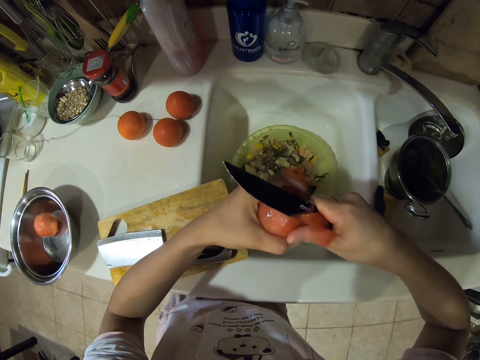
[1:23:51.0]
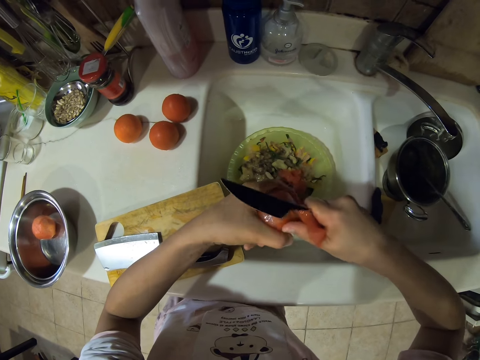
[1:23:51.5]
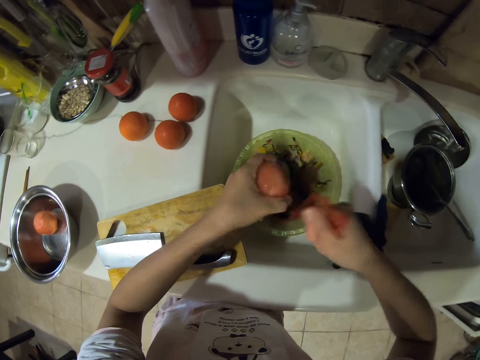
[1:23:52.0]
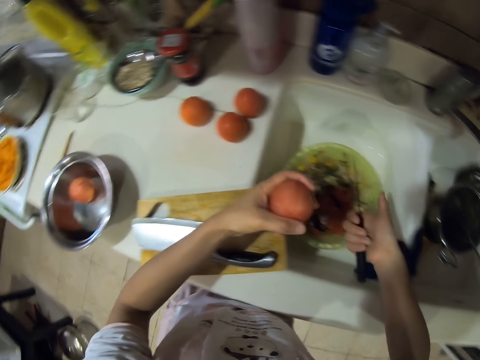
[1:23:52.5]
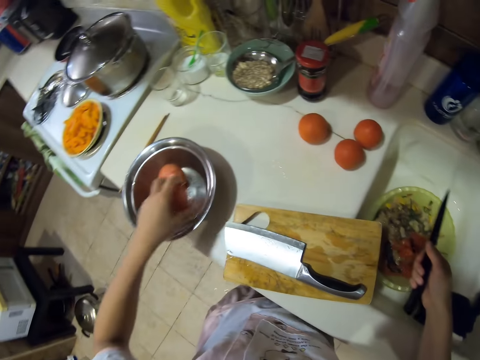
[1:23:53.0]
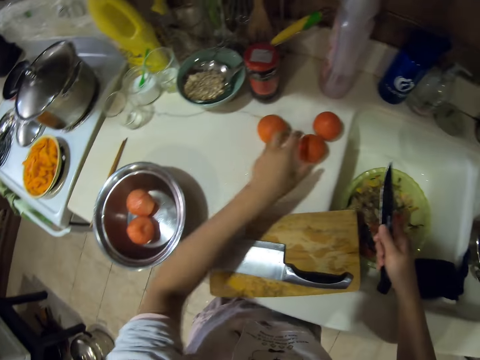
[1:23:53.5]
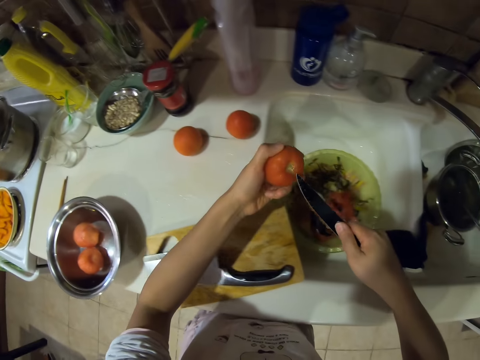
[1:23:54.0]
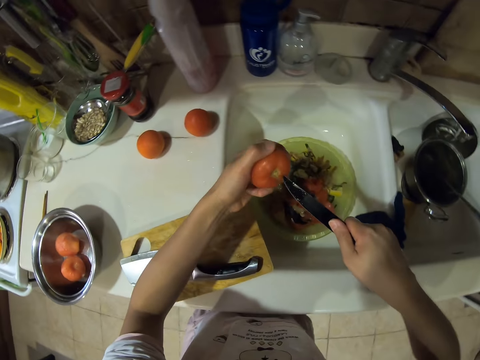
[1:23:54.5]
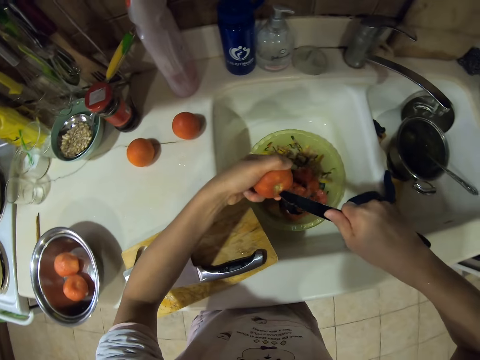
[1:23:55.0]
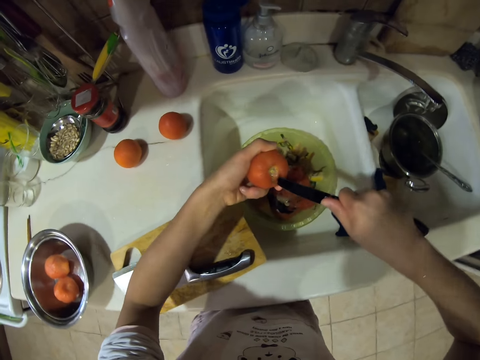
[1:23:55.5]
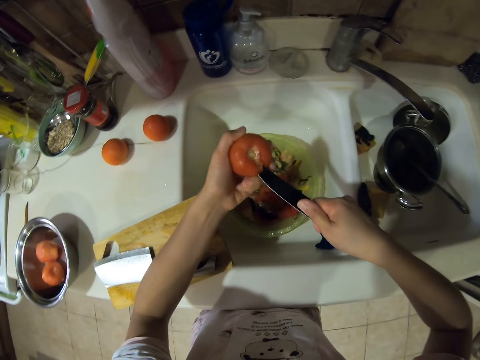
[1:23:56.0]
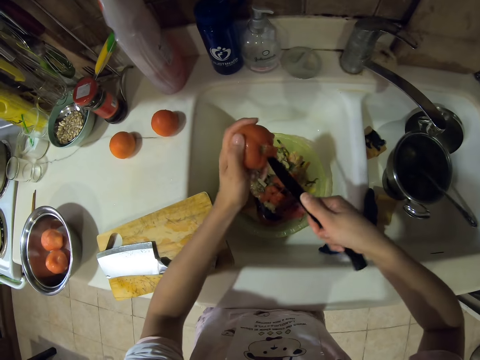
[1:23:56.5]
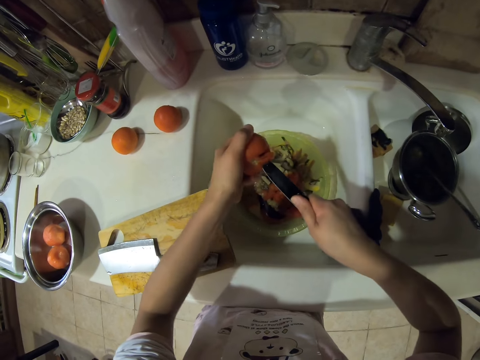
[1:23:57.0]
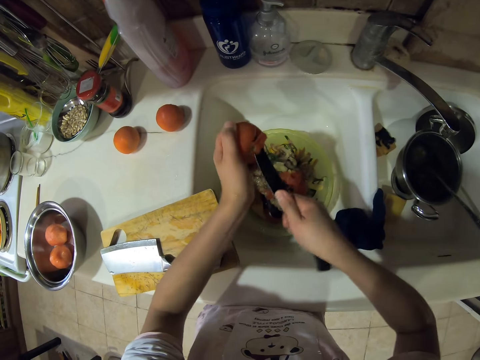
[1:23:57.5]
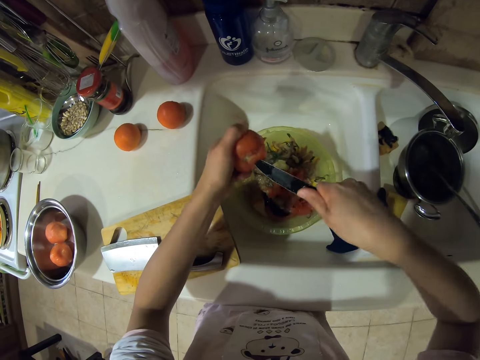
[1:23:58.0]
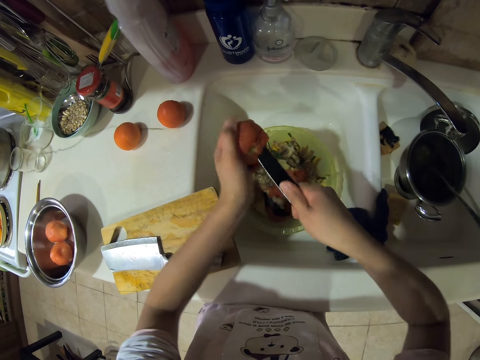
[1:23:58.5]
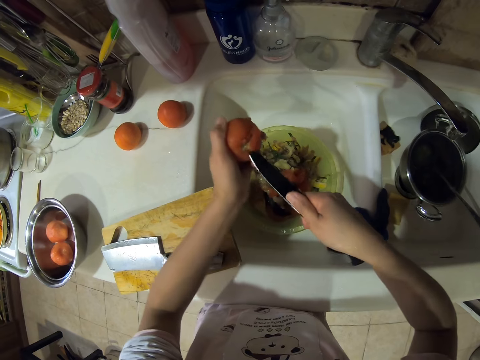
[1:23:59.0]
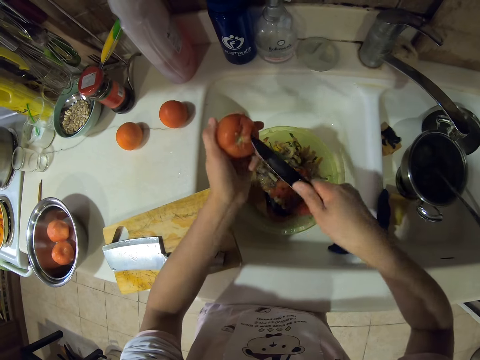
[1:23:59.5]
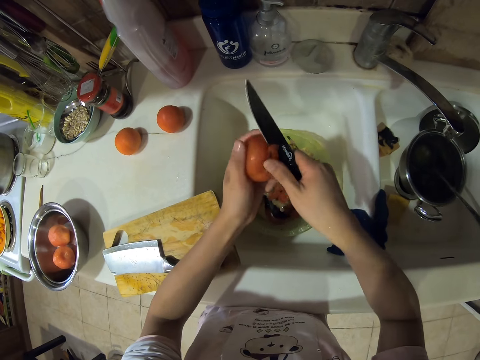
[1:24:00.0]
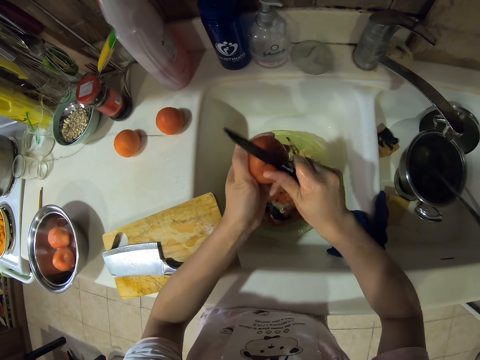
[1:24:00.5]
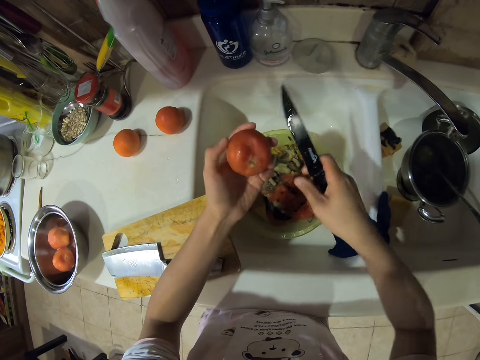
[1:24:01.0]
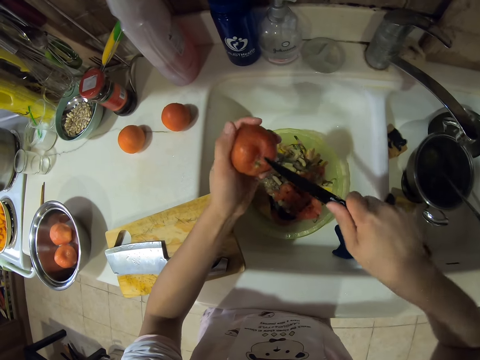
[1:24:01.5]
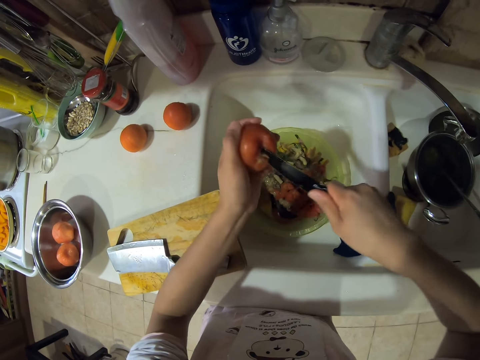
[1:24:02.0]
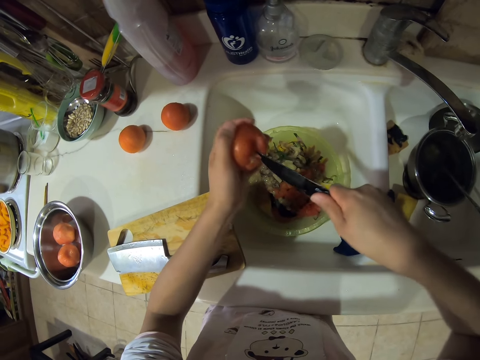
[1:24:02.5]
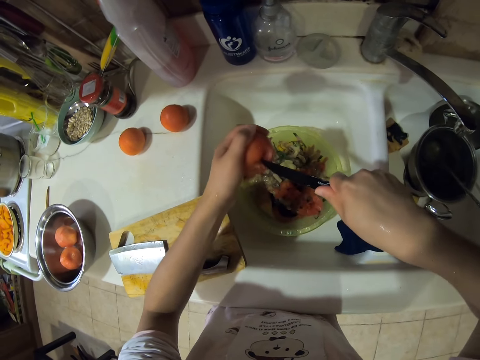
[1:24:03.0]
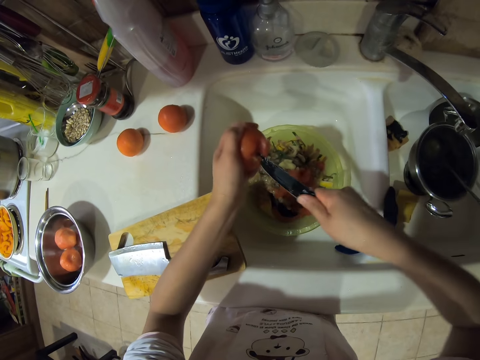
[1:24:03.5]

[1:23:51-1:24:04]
The camera wearer puts the tomato into the metal bowl. They pick up the tomato. They peel the tomato with a knife. They remove the stalk.

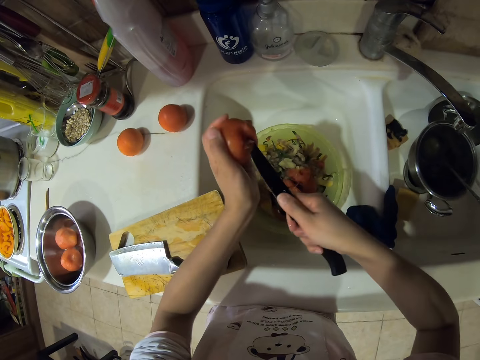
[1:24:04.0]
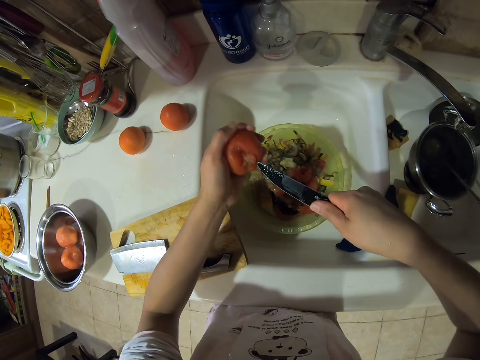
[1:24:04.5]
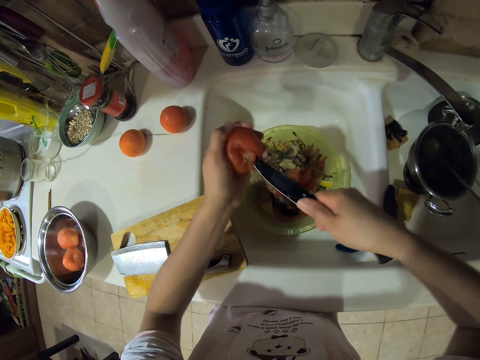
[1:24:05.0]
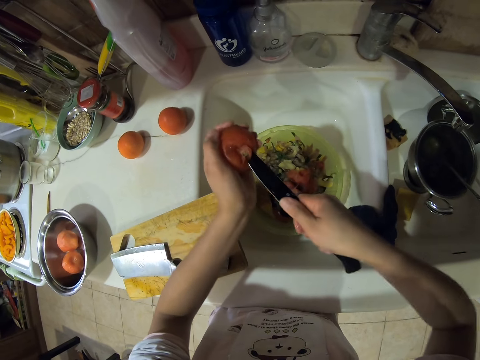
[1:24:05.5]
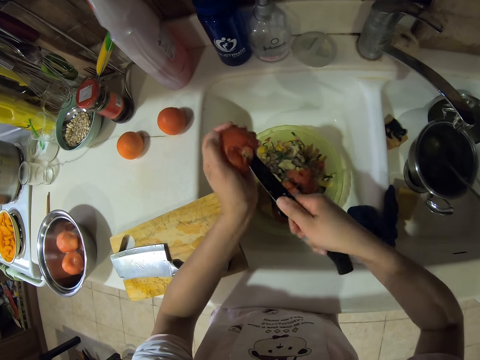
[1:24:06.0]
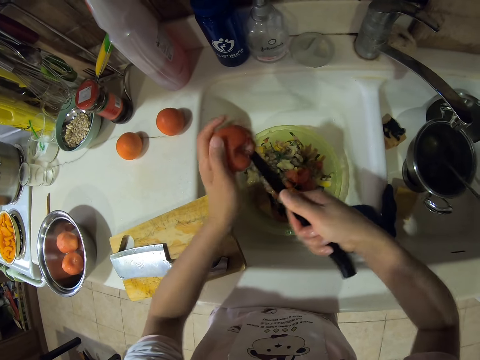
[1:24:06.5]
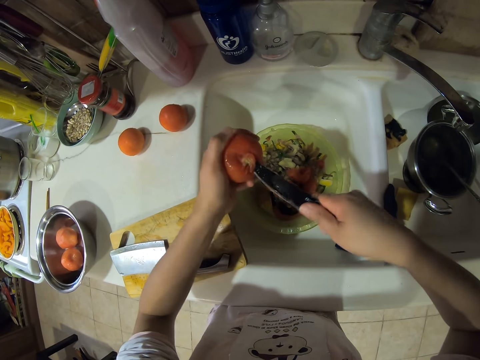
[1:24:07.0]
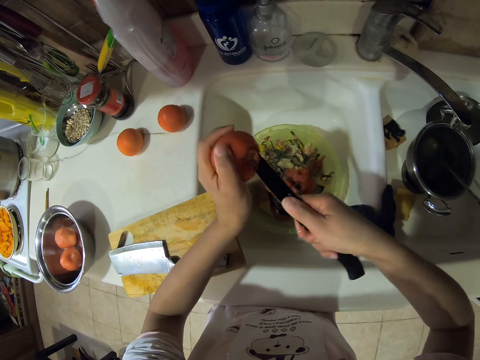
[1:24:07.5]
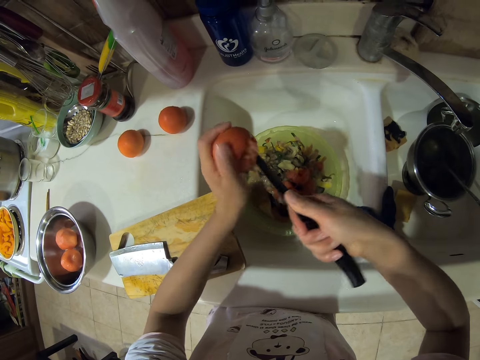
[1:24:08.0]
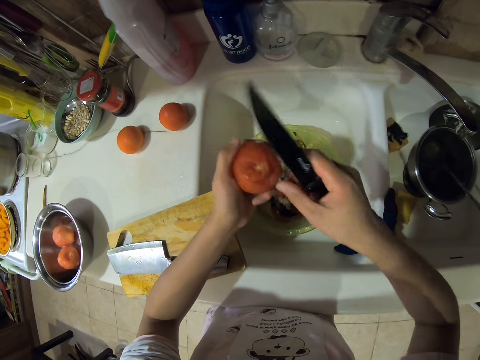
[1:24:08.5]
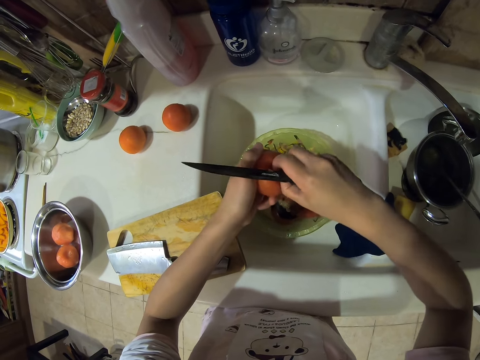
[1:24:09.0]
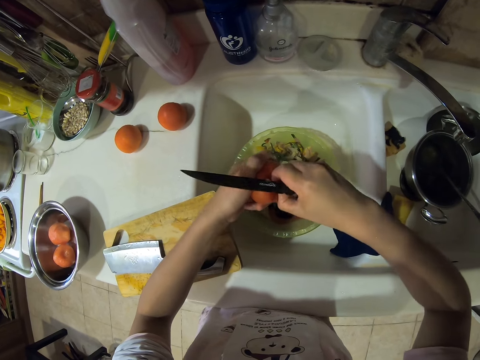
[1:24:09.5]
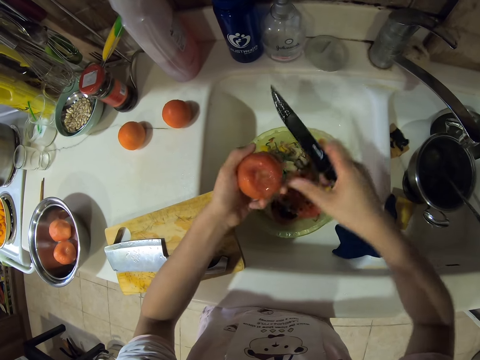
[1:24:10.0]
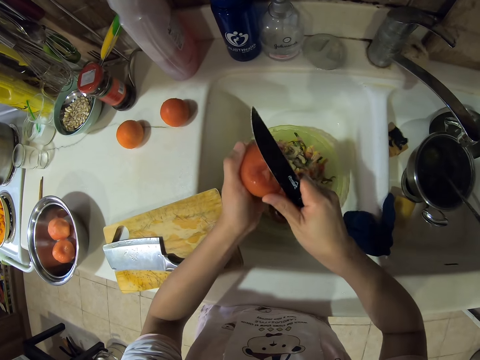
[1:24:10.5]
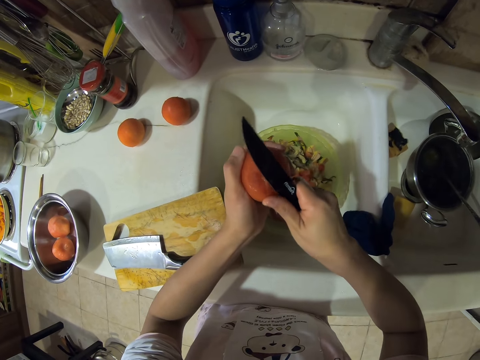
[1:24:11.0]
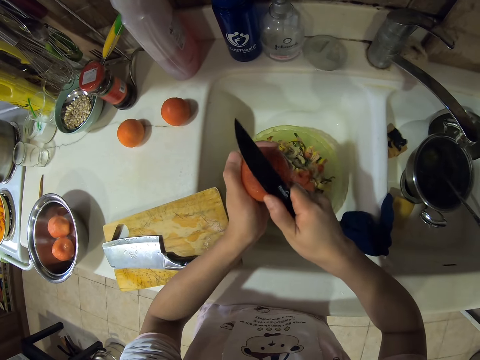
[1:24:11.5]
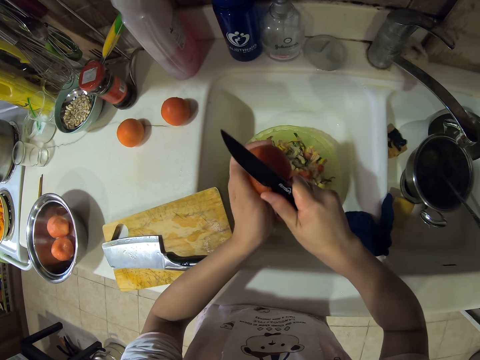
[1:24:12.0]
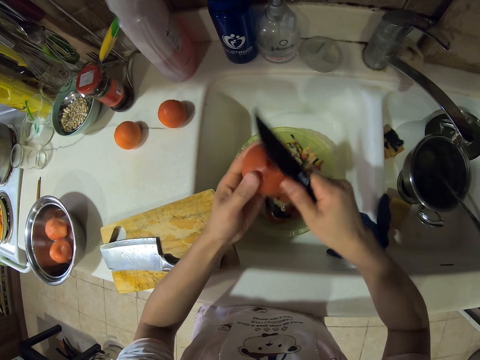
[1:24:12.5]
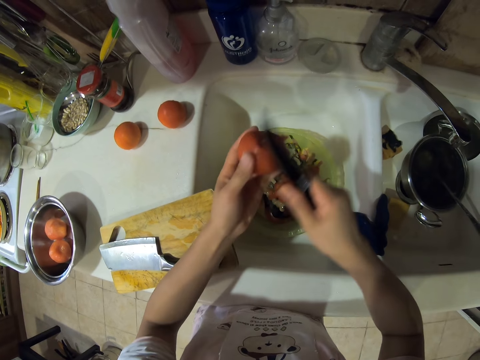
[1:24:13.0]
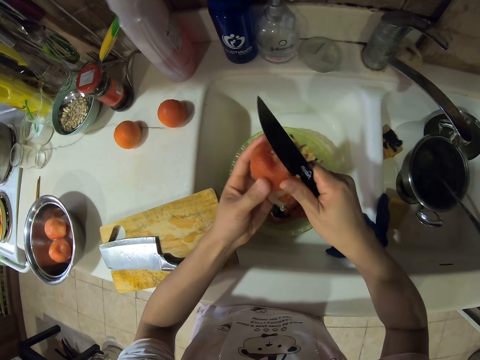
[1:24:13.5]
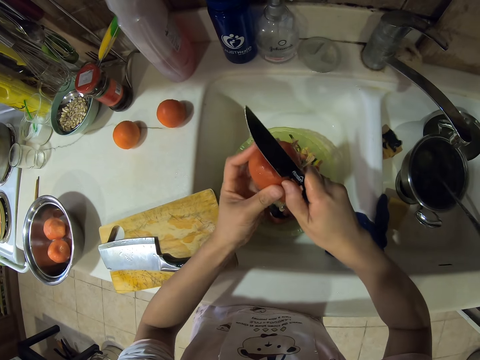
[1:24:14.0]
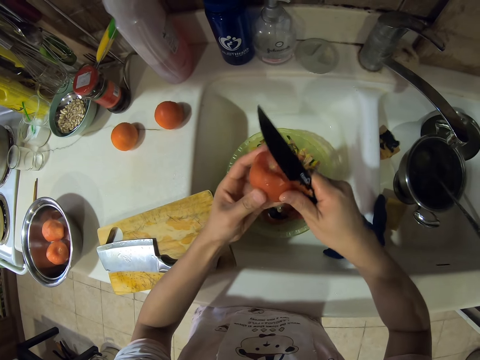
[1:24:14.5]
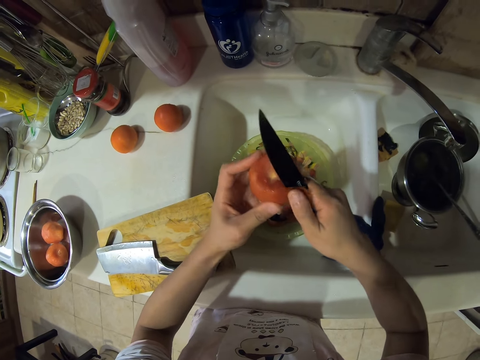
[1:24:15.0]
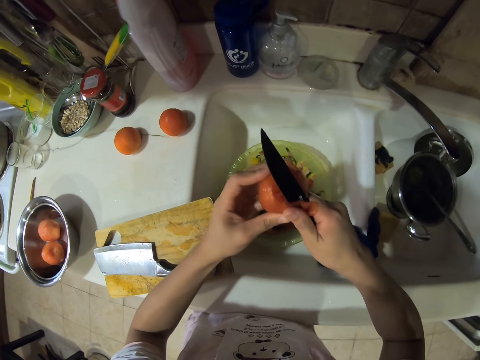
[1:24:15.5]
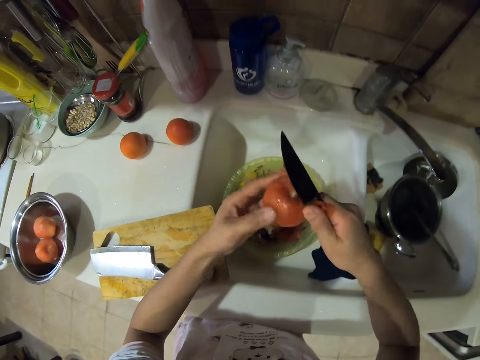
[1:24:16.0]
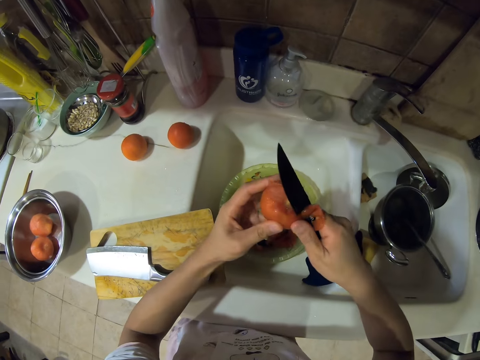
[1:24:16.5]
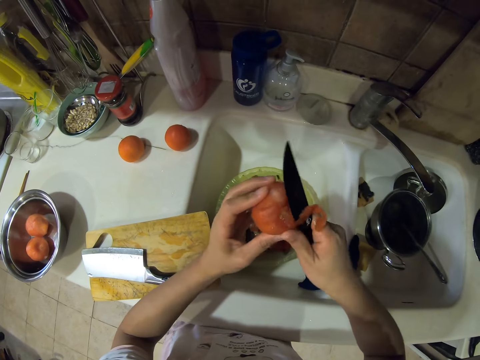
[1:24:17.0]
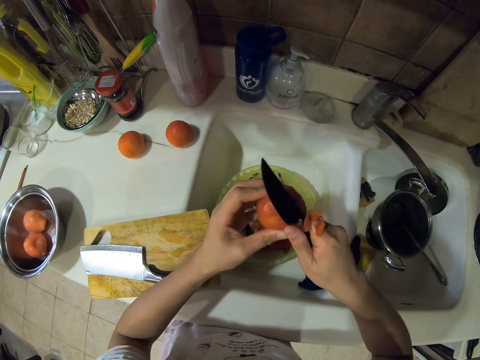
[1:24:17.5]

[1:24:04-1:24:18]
The camera wearer peels the tomato.
